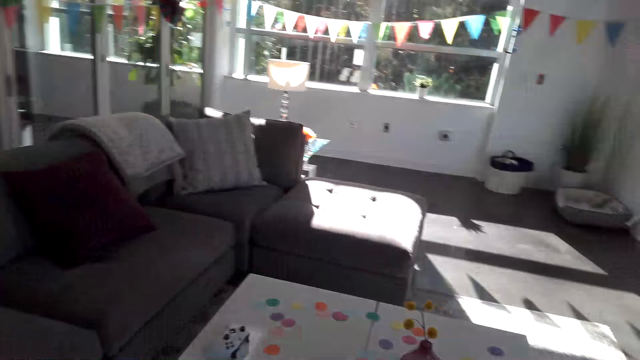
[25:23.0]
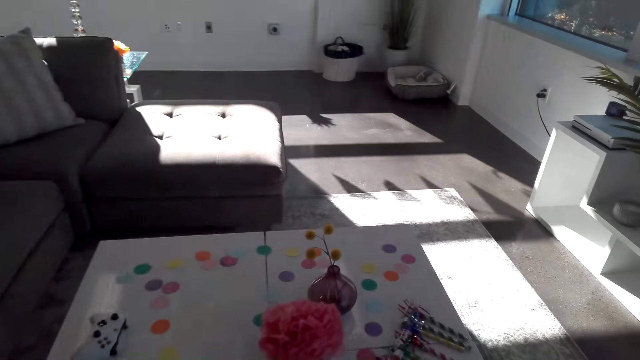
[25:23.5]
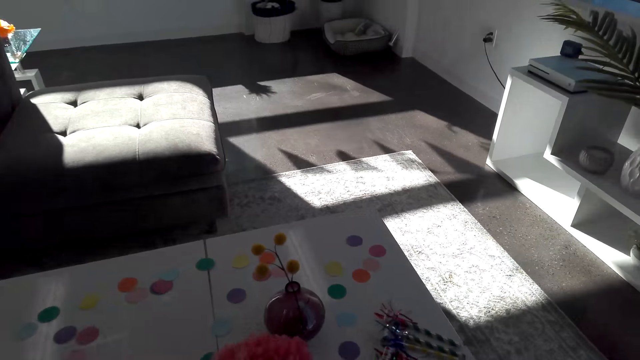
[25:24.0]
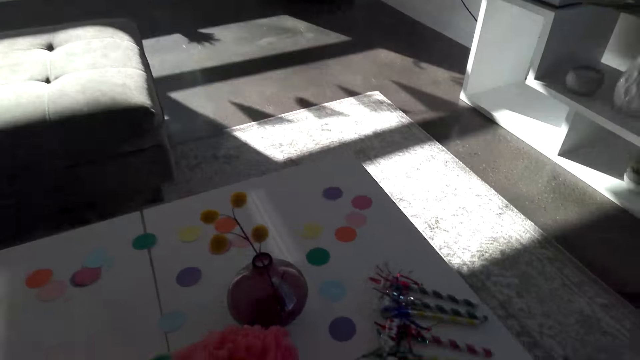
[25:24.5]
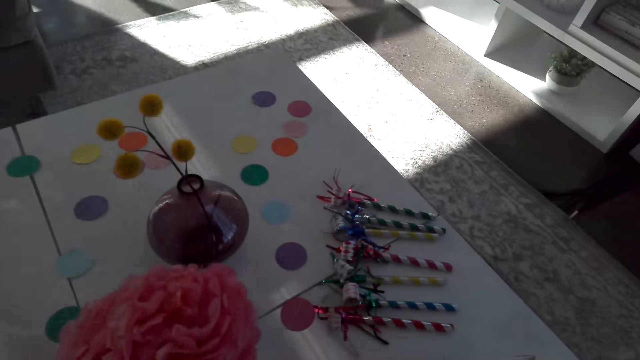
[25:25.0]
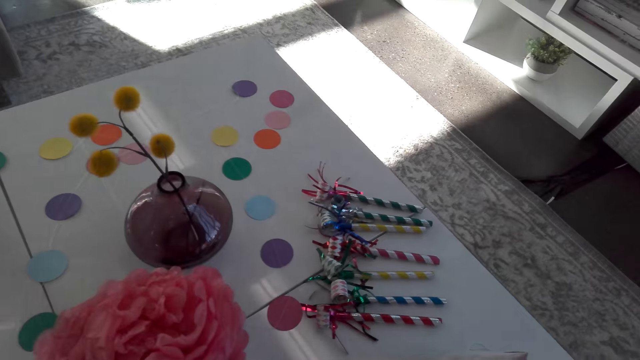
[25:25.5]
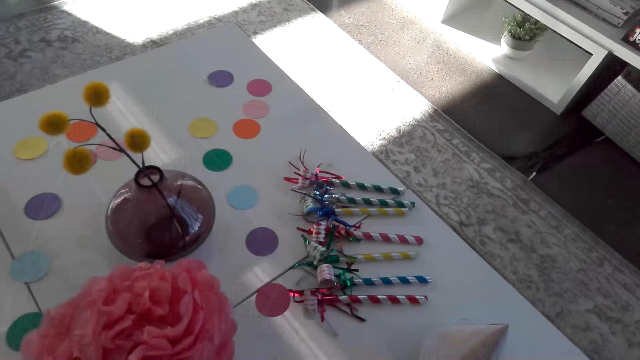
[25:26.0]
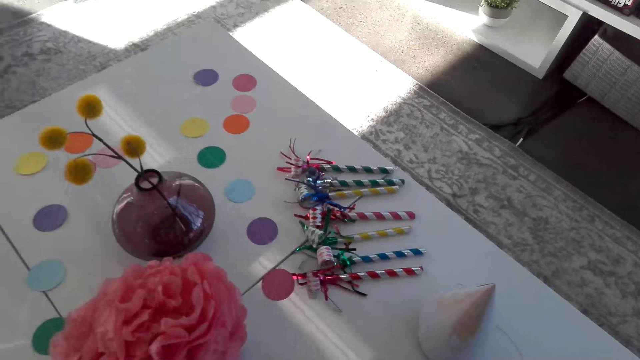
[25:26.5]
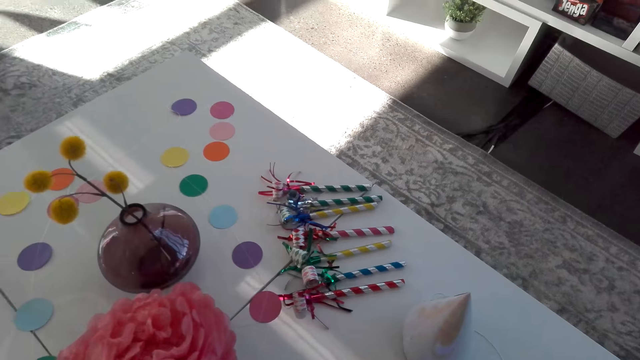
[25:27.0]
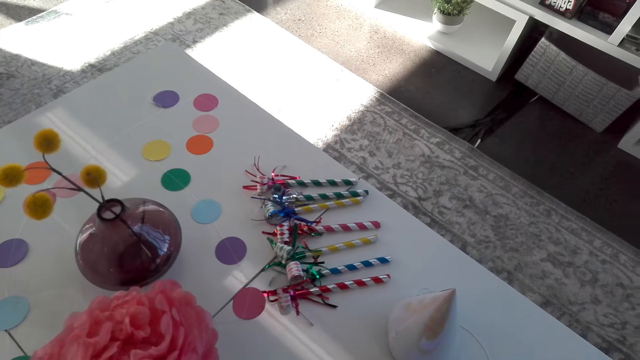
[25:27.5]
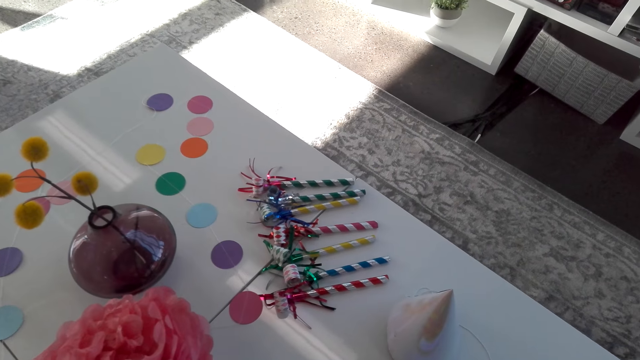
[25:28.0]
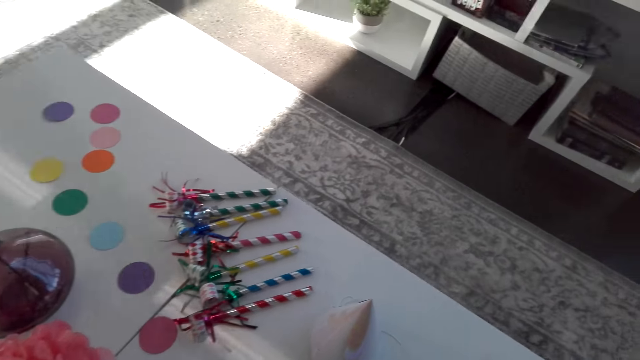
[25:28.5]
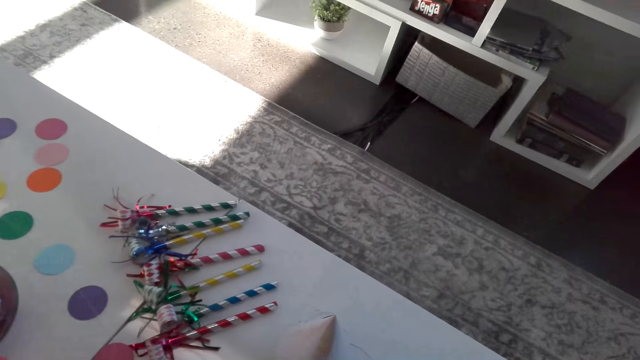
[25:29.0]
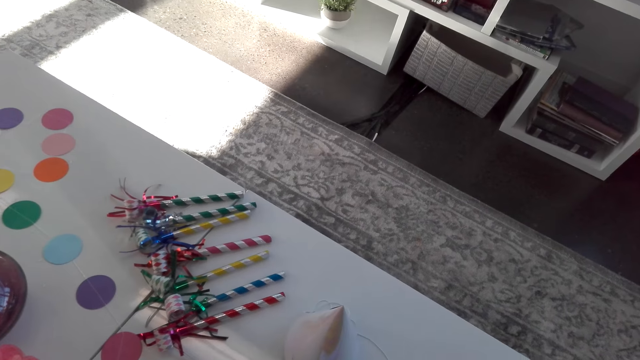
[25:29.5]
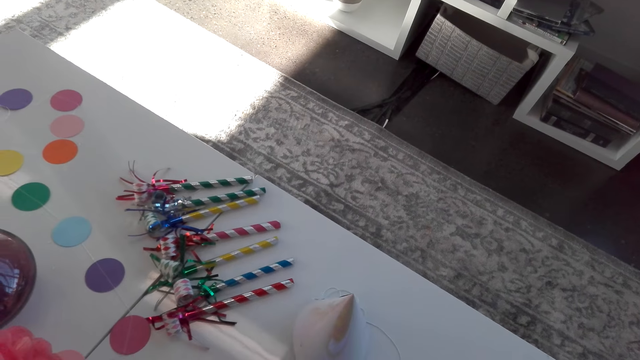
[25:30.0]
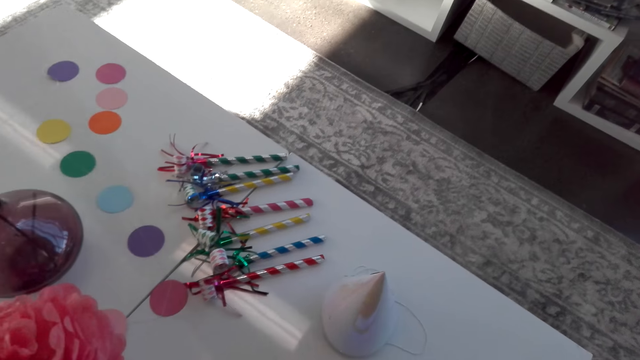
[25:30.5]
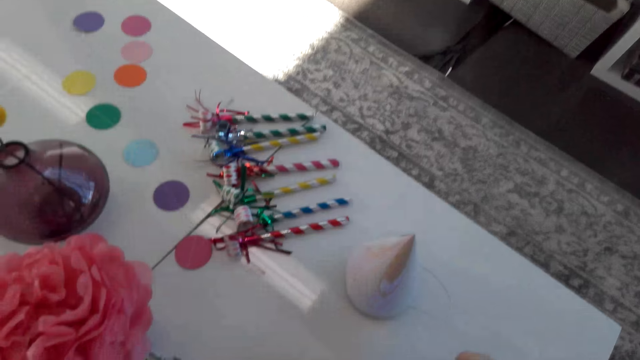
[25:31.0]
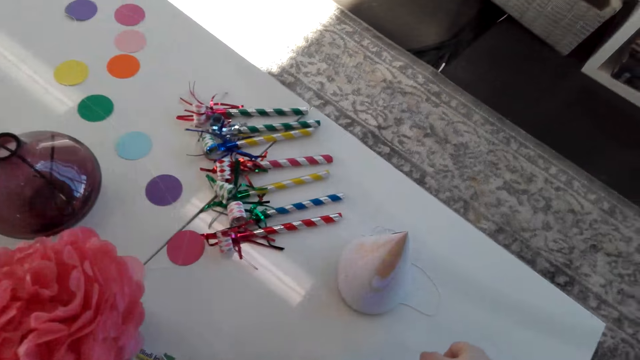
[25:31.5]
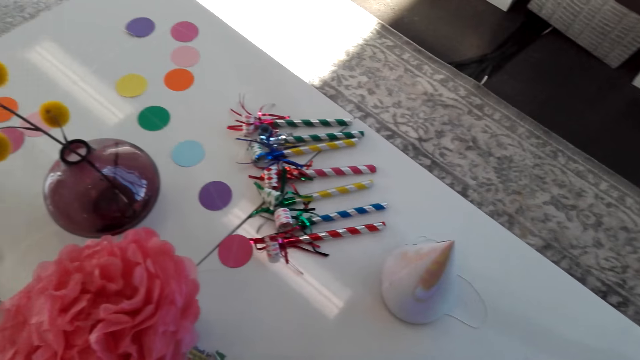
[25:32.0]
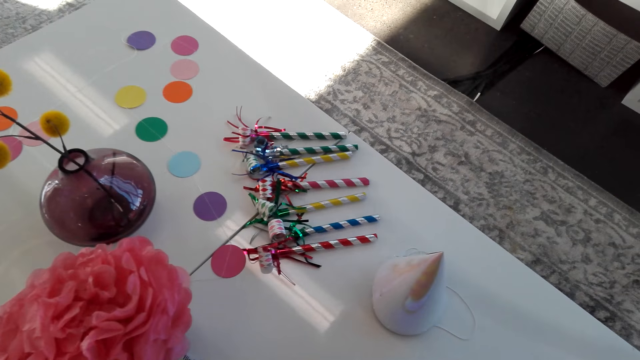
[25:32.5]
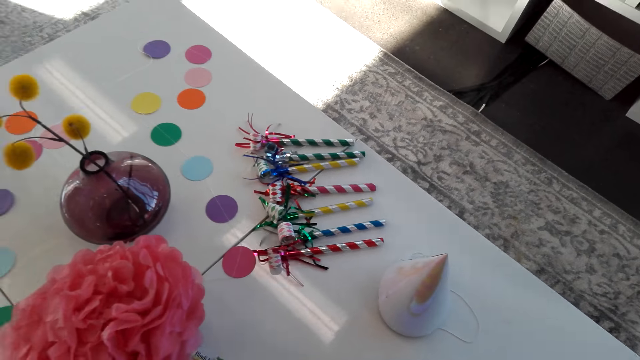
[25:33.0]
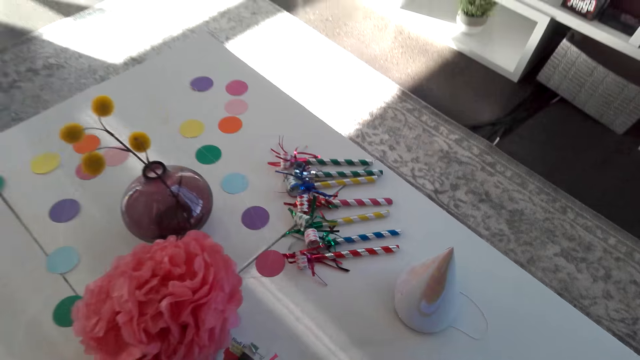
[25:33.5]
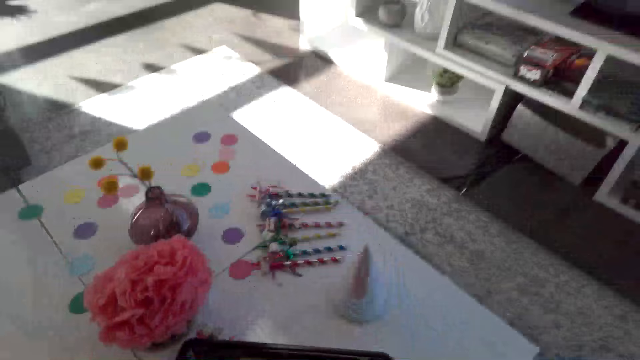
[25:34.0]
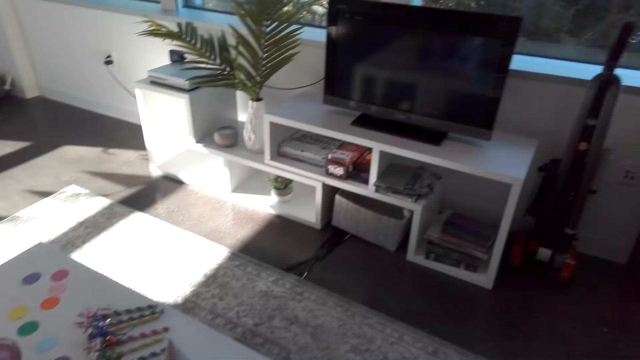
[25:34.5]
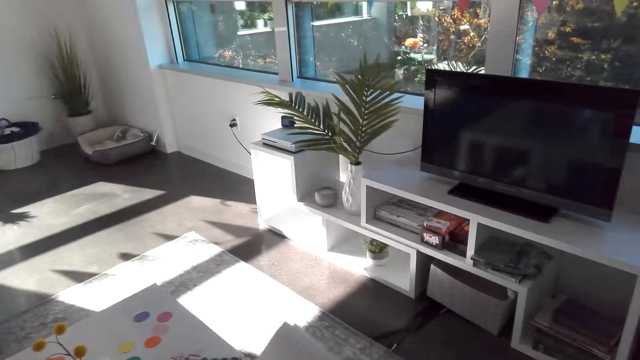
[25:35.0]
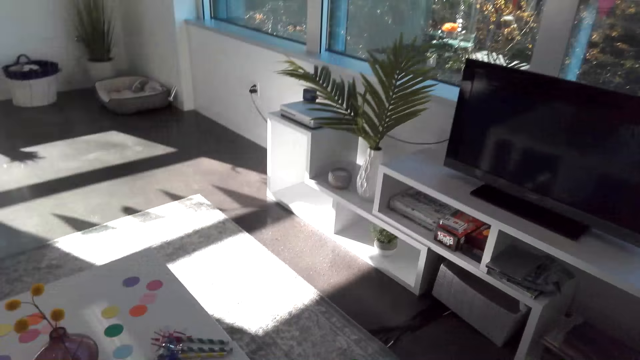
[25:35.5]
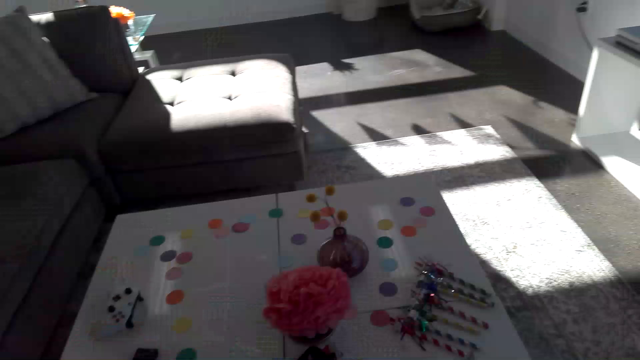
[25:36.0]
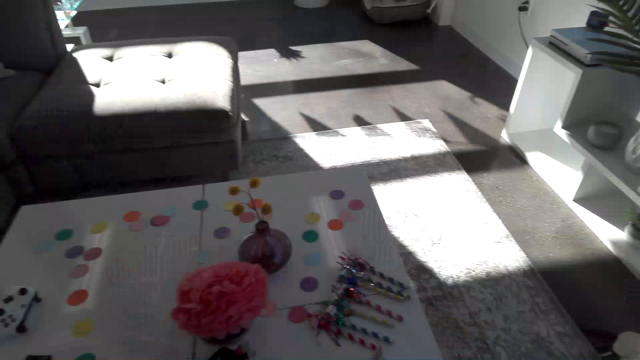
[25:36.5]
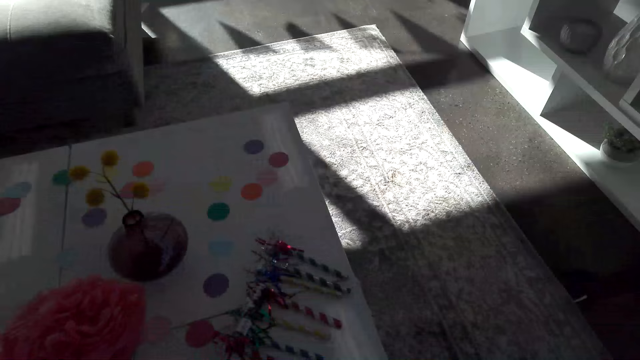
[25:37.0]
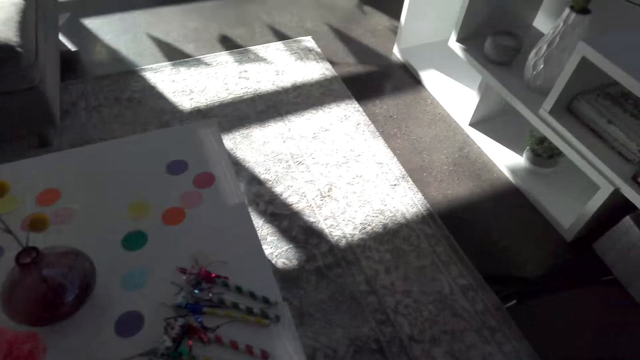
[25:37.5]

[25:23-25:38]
The camera wearer places the tray on the table. They walk in the house.

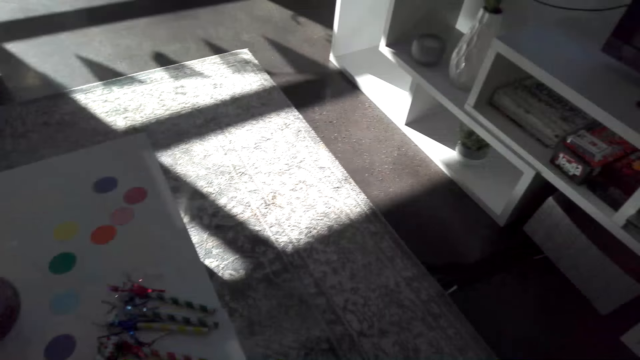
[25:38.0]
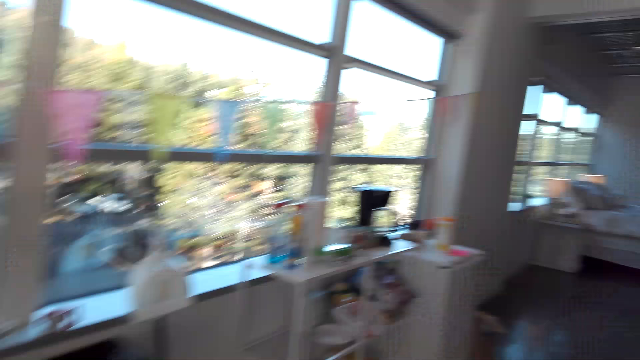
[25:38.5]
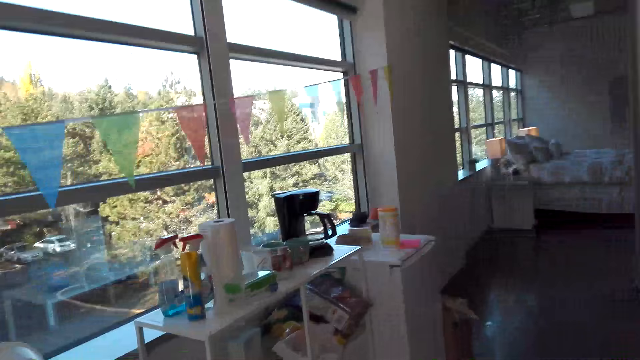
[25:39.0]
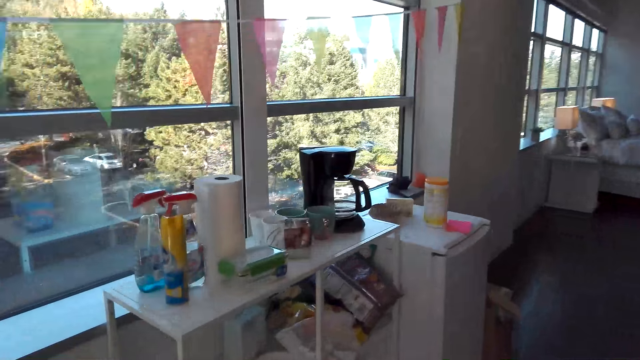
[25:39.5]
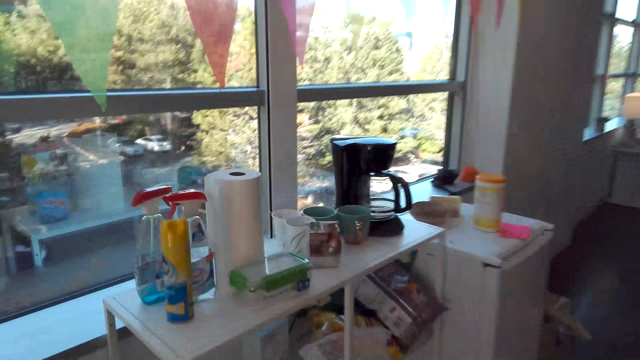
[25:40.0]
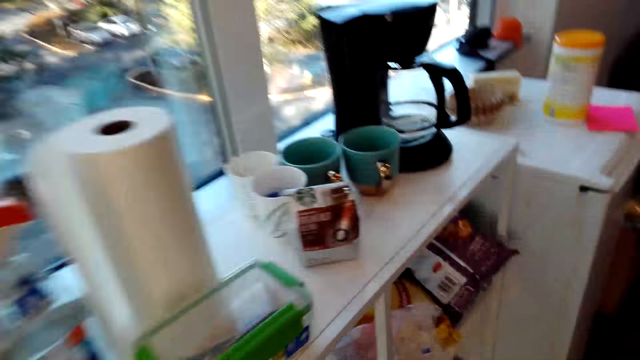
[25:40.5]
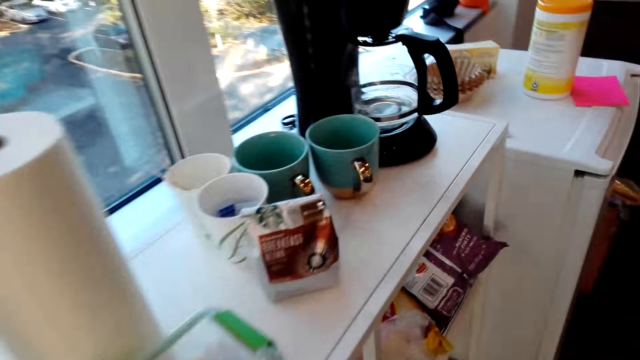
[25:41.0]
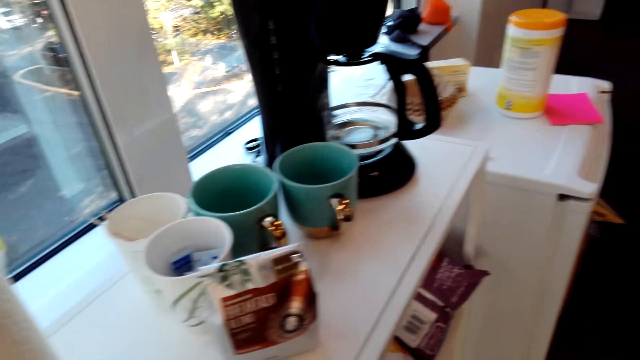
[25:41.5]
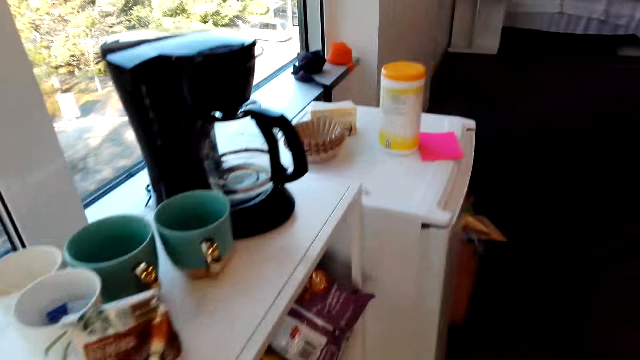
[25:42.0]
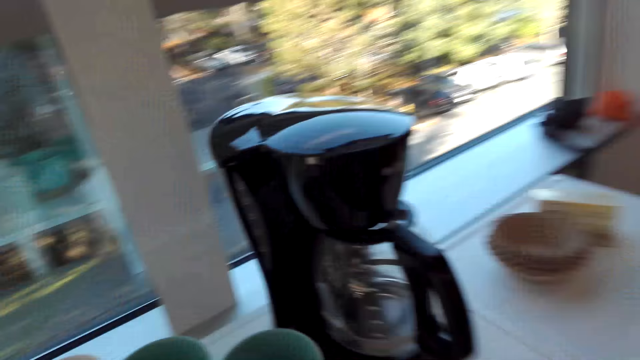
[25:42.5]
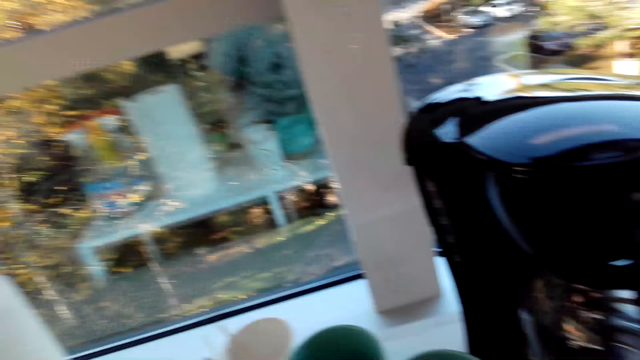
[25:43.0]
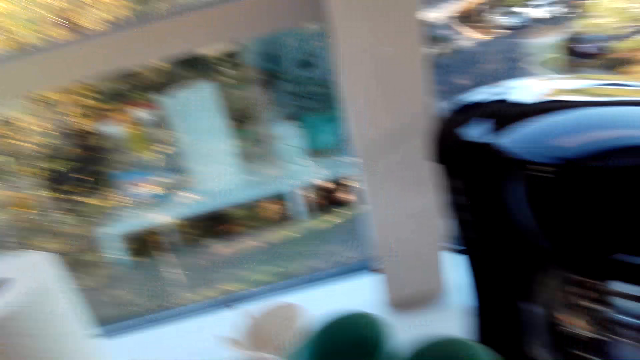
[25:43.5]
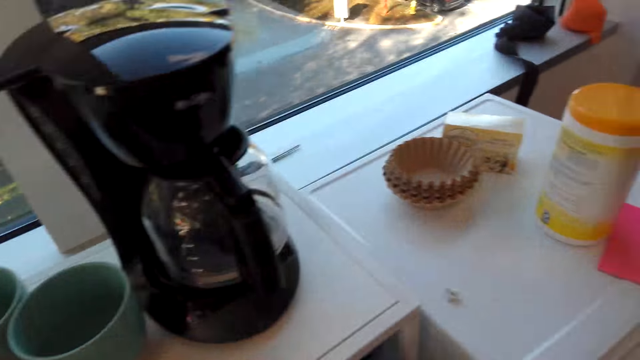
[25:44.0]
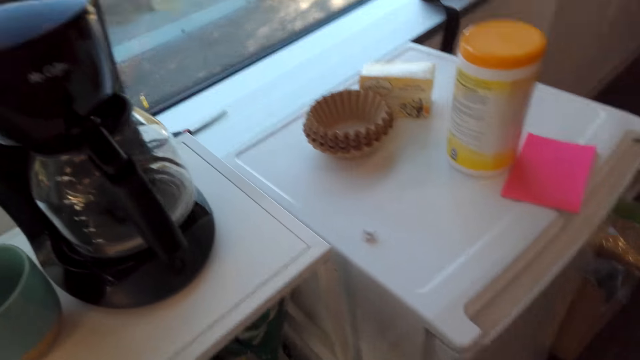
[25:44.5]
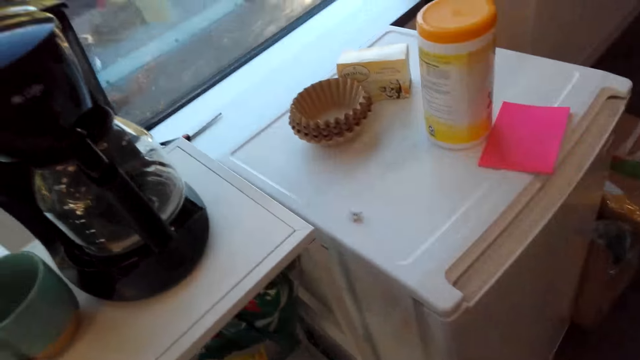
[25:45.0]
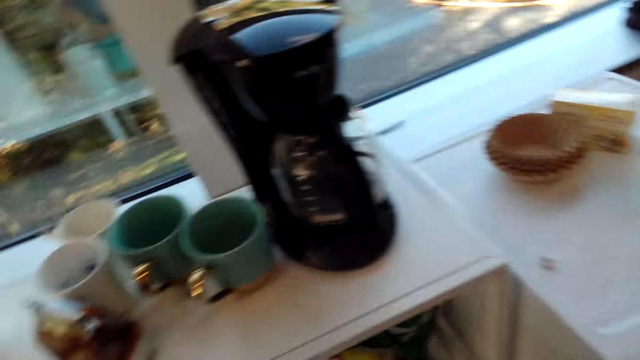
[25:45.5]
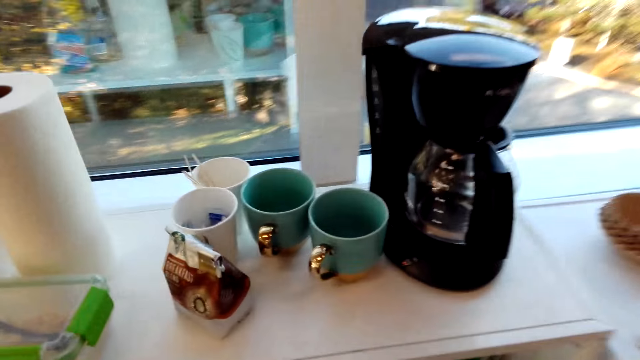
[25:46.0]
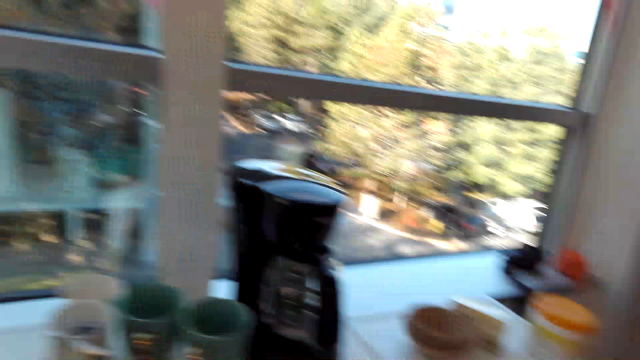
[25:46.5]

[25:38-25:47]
The camera wearer walks around the room.
